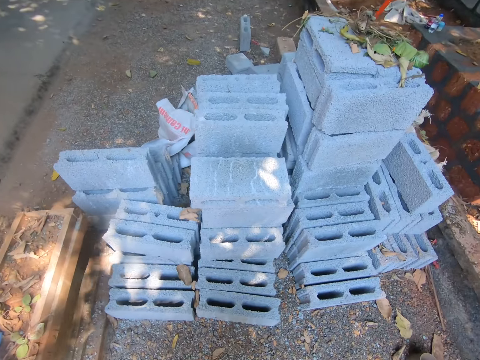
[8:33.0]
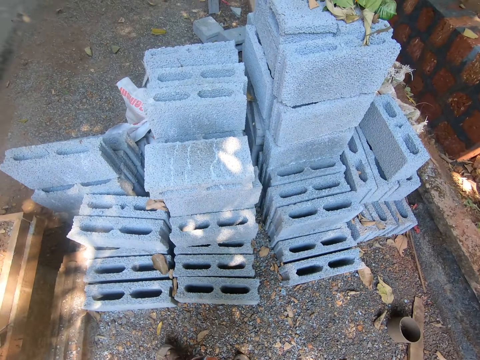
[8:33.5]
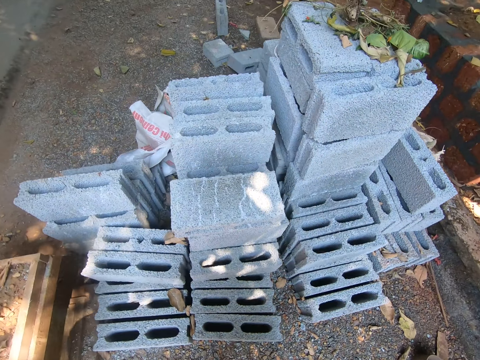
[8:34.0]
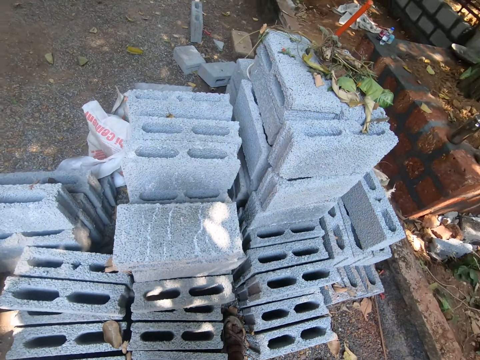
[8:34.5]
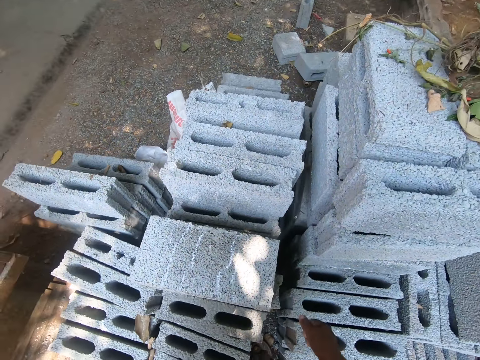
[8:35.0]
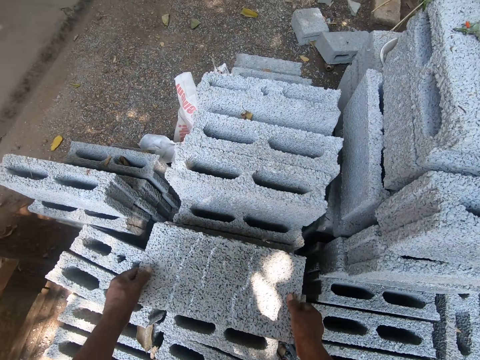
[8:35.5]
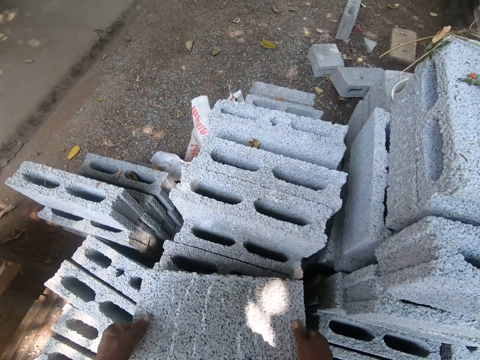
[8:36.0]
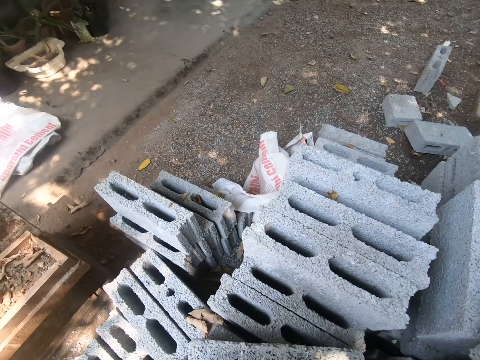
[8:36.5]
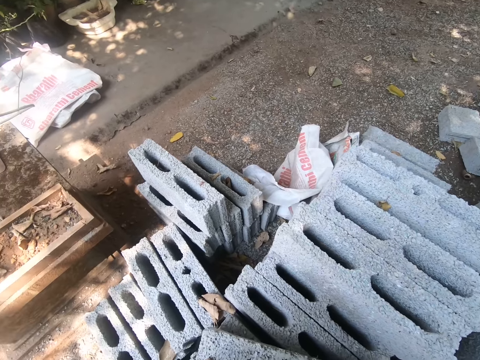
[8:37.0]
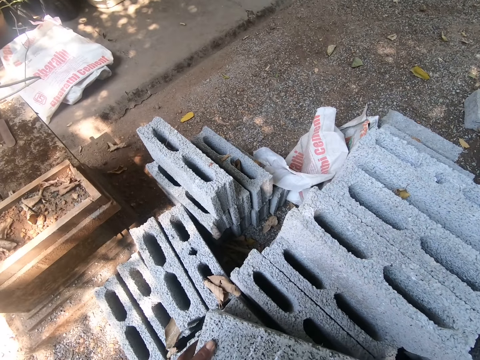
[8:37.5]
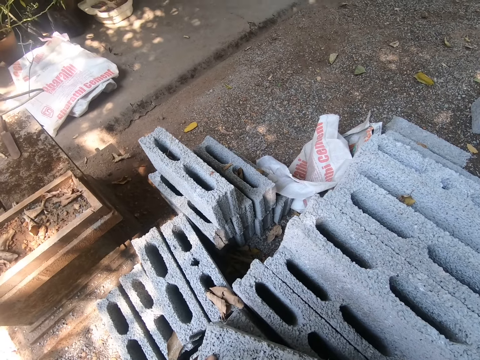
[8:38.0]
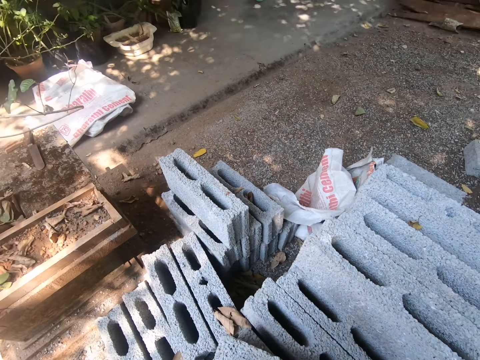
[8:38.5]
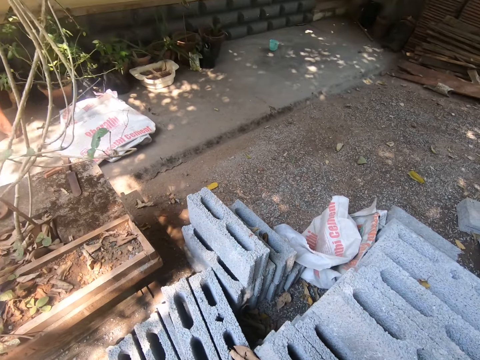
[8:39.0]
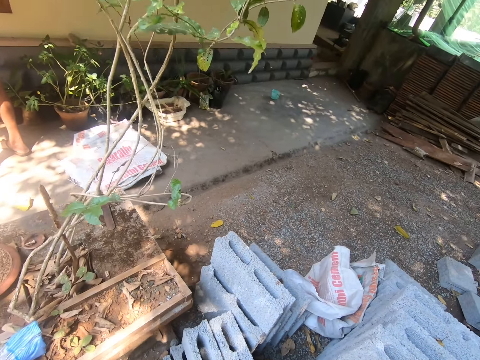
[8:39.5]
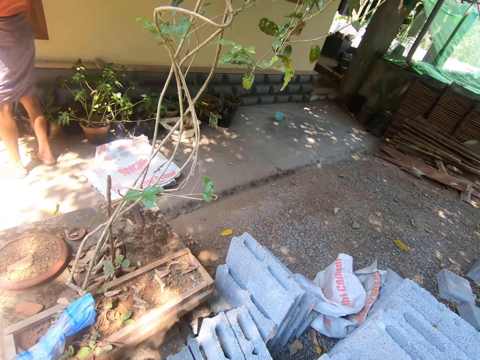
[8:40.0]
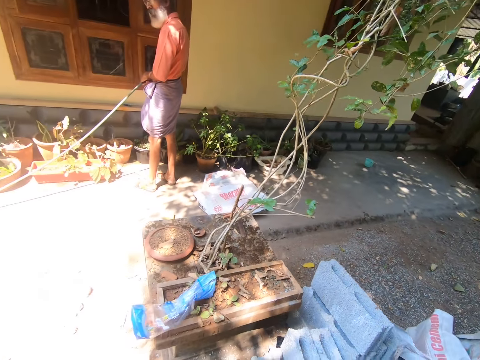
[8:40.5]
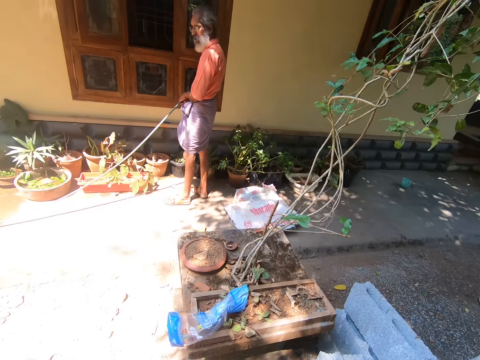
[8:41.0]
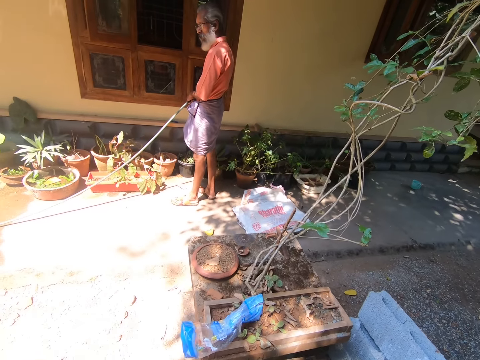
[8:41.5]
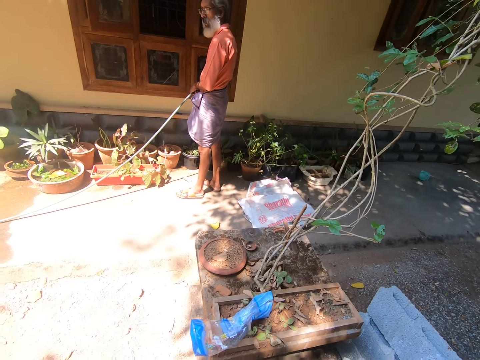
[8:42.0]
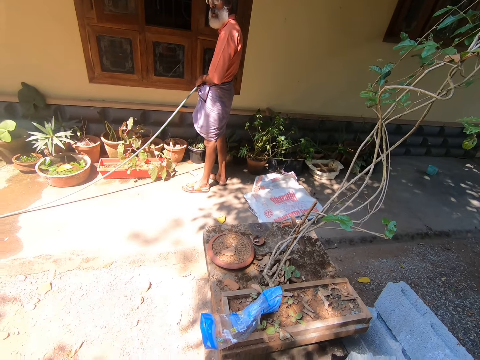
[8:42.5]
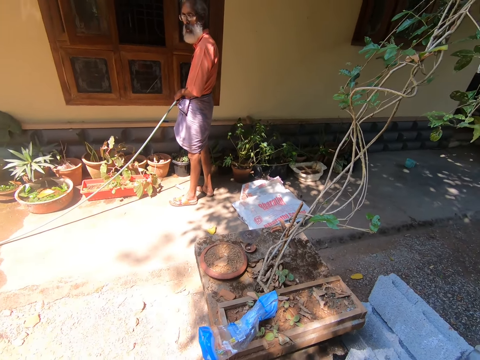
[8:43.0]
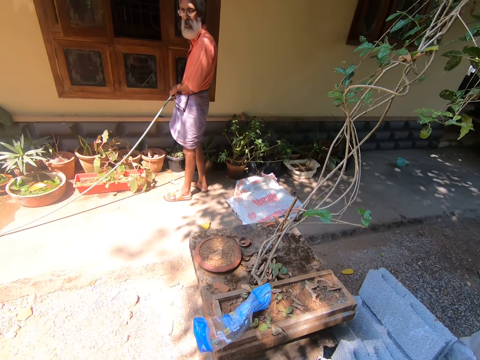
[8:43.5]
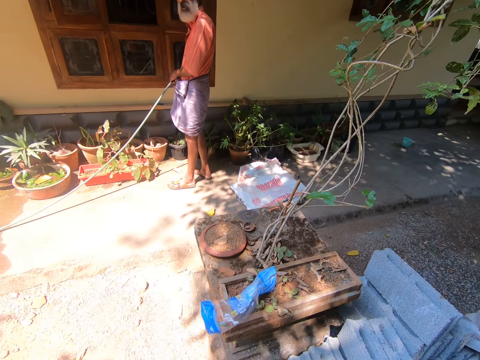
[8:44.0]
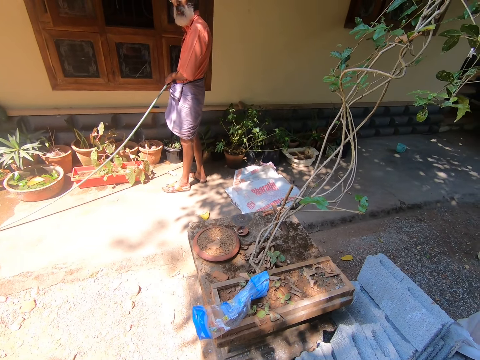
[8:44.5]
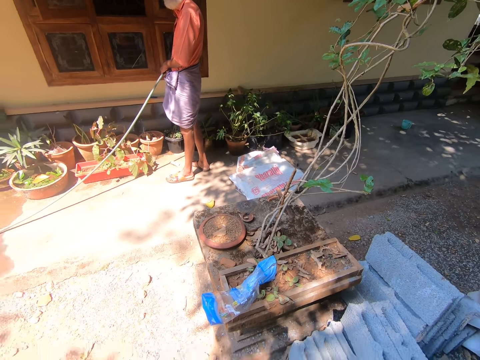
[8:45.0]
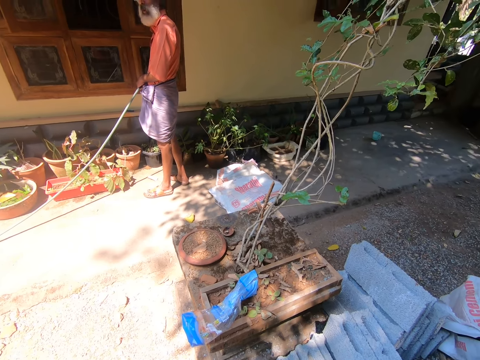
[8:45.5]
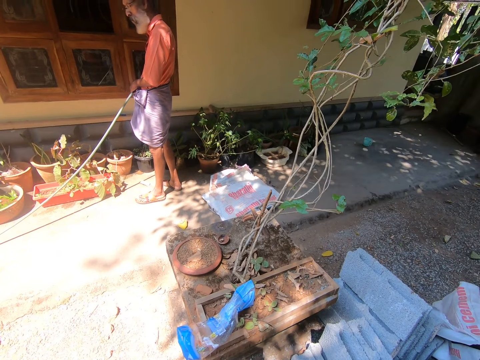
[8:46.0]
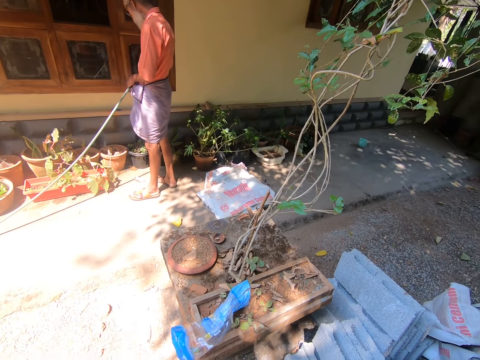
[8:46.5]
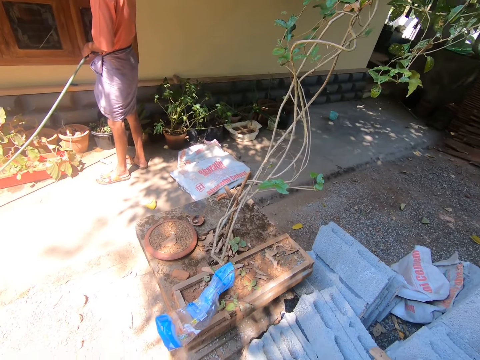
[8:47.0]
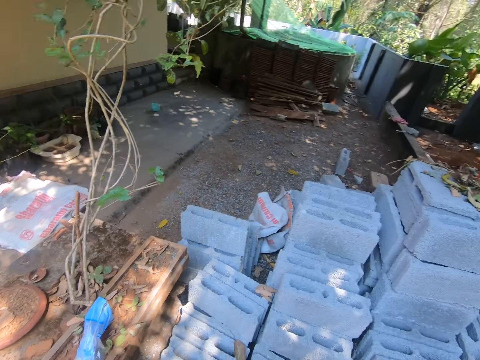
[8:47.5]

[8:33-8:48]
The camera wearer lifts the brick from the stack of bricks with his hands. He converses with a man. The man converses.

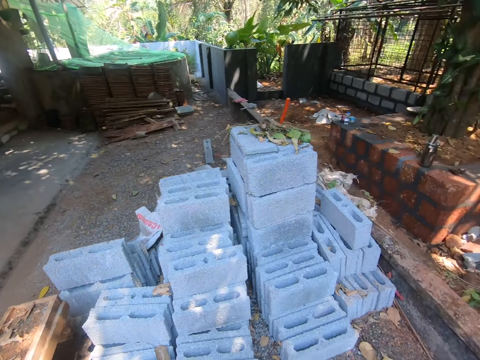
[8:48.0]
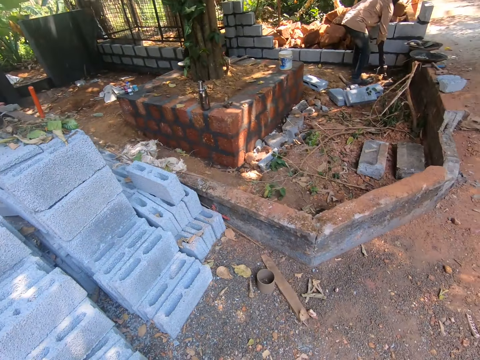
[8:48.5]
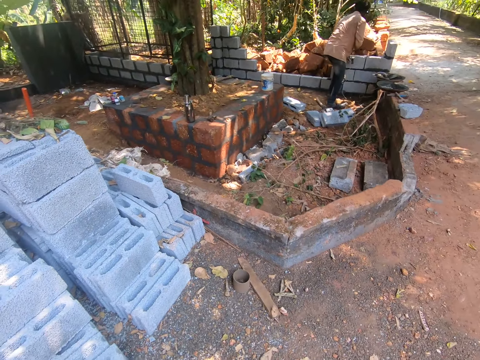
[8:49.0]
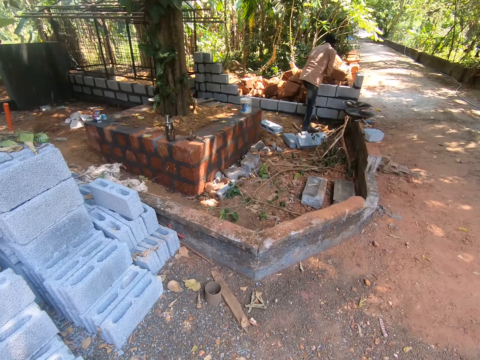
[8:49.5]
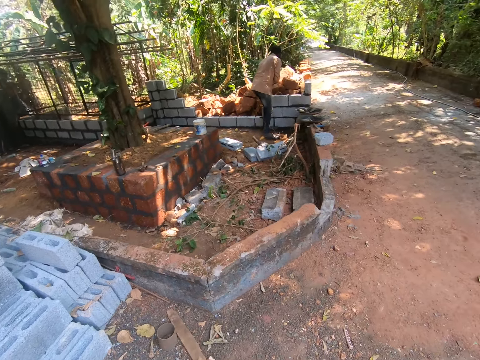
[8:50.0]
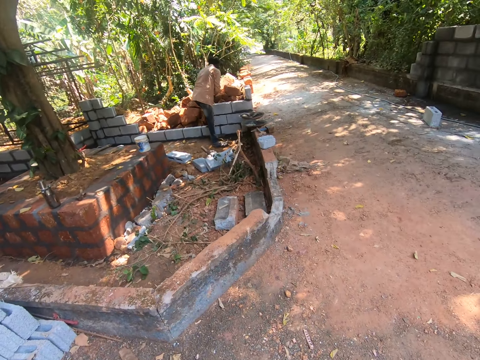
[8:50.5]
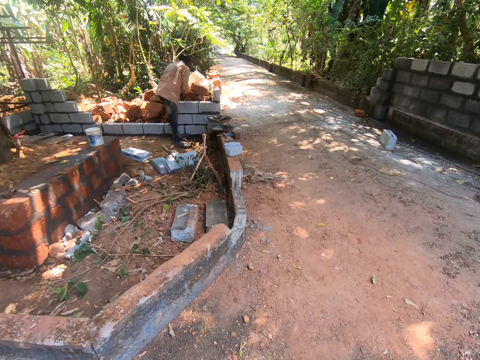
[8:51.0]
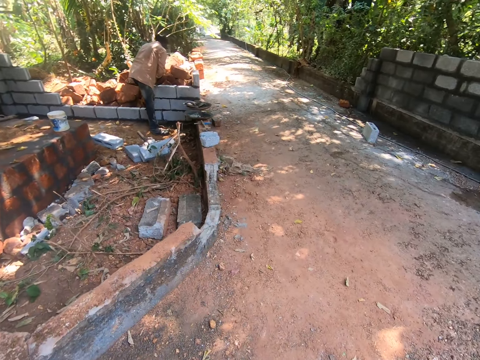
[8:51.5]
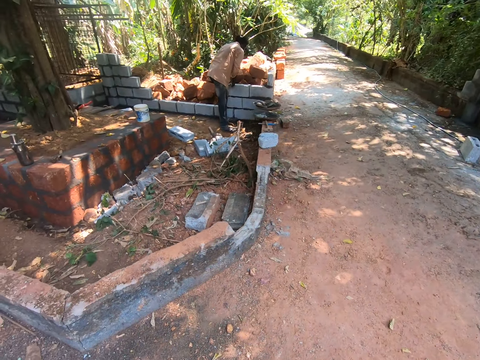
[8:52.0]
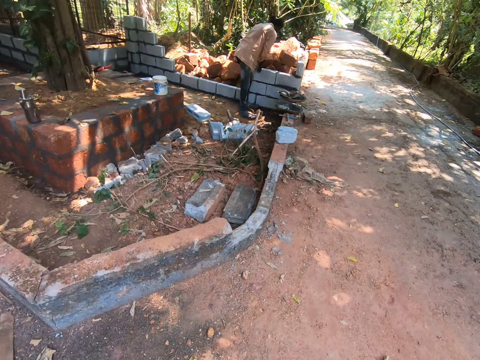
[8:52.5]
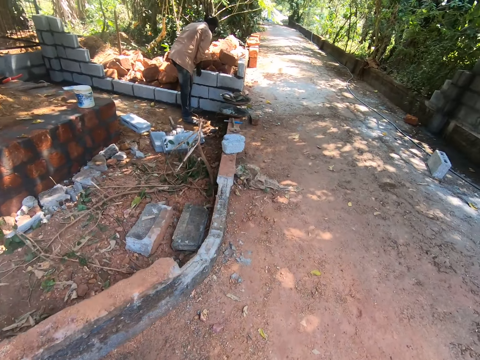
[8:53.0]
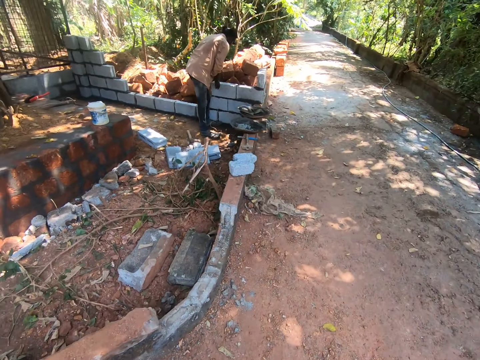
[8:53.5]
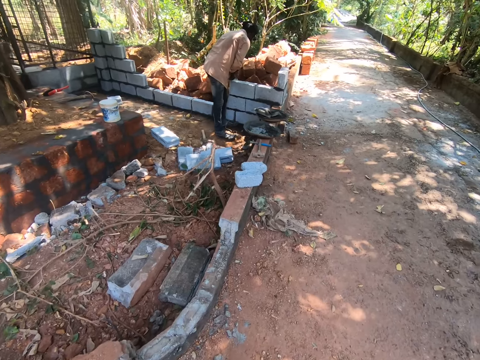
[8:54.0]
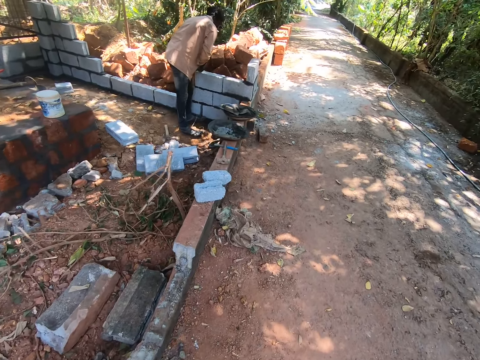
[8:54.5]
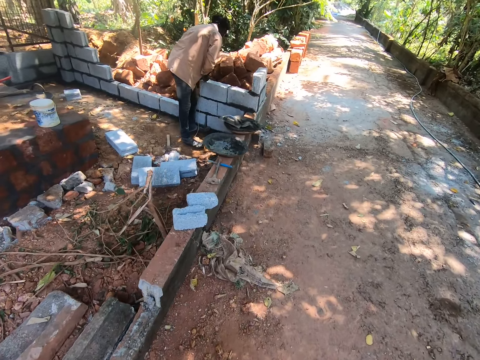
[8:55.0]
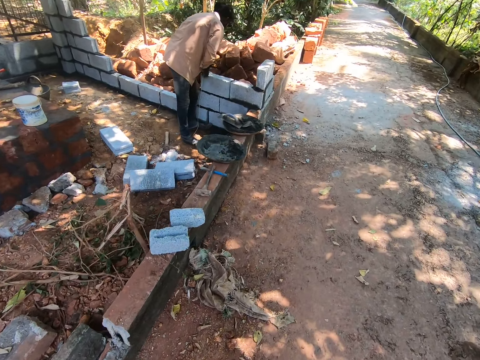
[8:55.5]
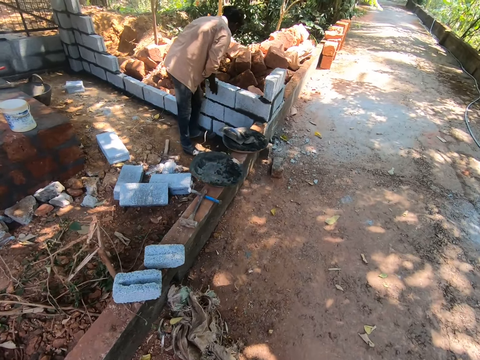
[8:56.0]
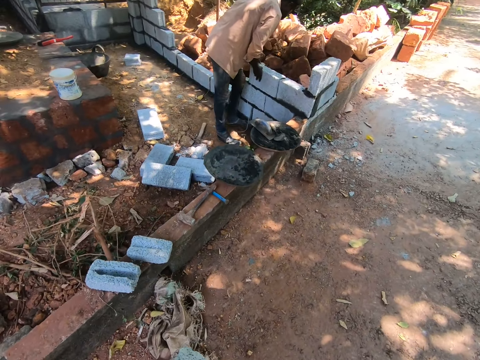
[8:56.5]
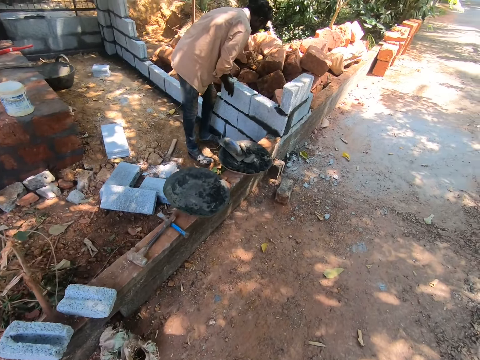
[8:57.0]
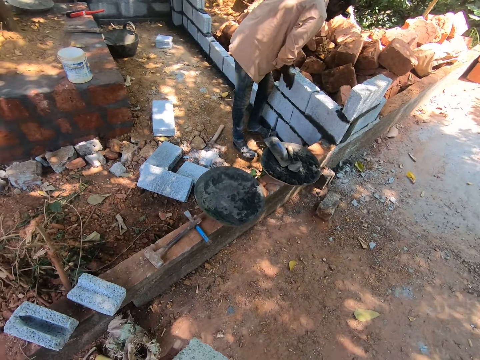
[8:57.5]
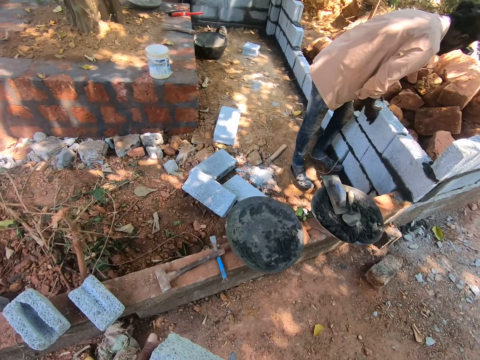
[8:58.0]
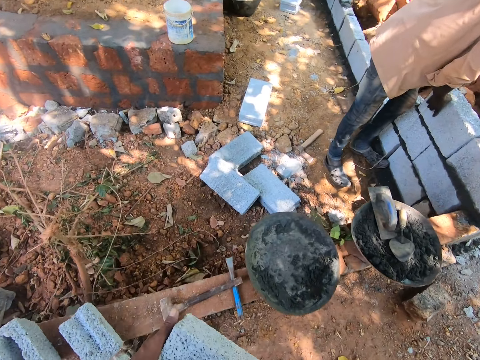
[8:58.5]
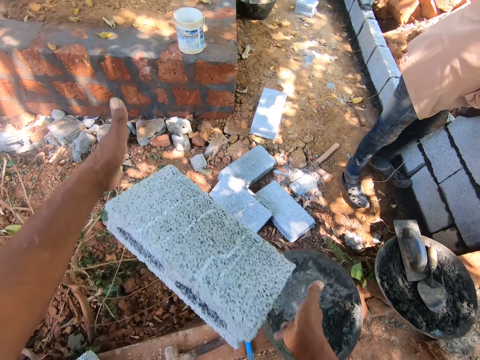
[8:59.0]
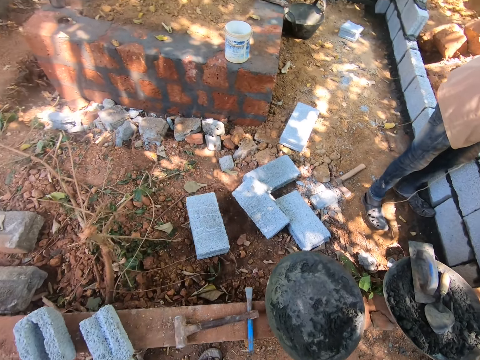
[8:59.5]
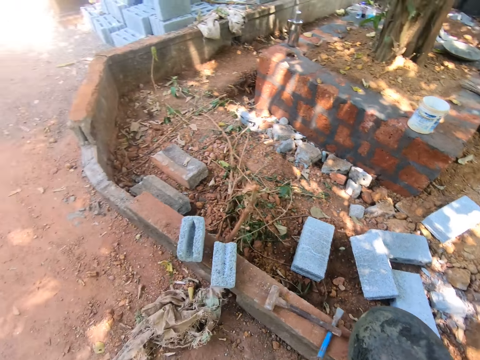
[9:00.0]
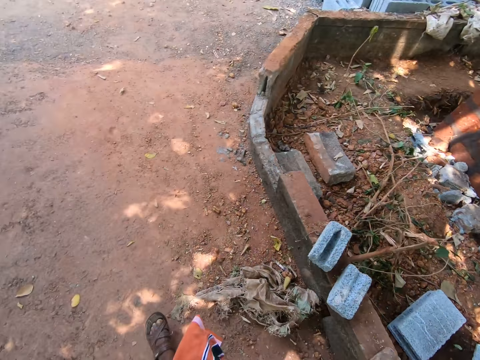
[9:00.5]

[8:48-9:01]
The camera wearer walks towards the man. The man measures the brick on a fence with the rope in his hands. The camera wearer throws the brick on the ground with his hands. He wipes his hands with a napkin.
